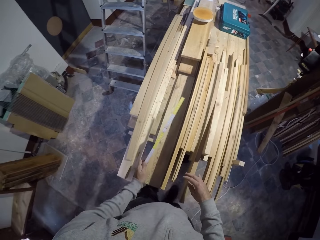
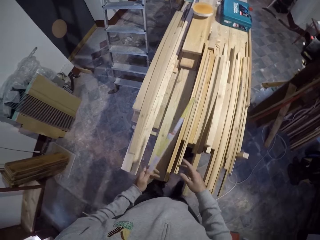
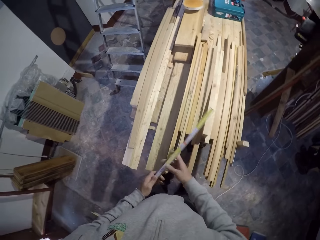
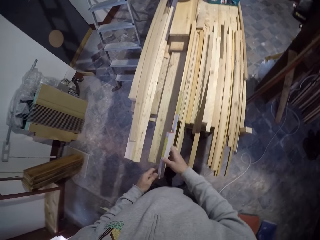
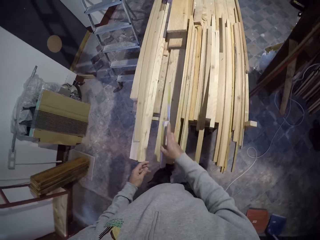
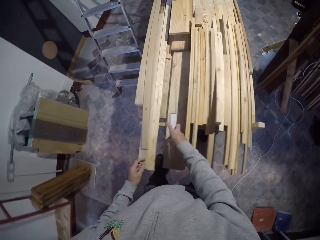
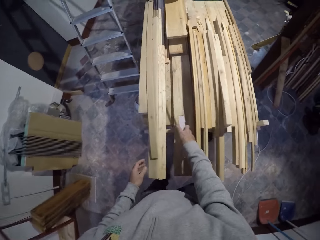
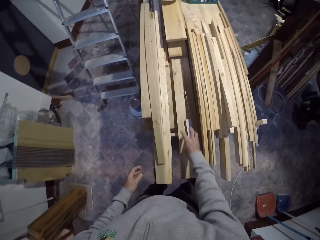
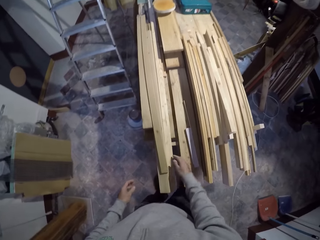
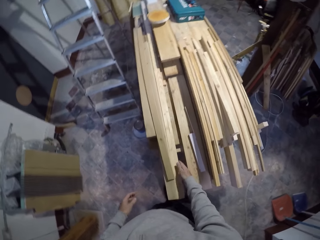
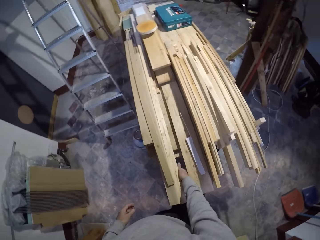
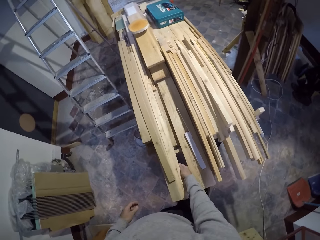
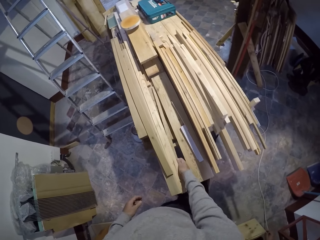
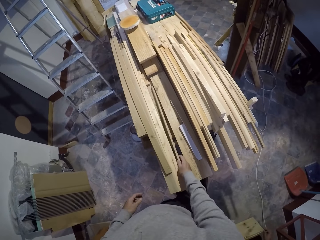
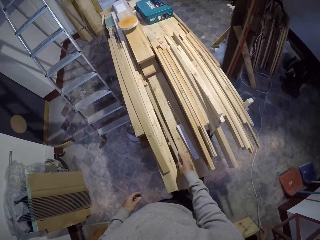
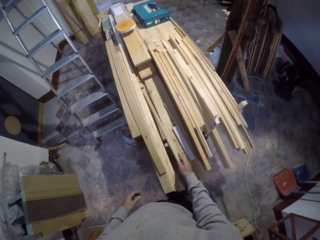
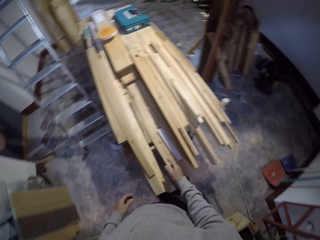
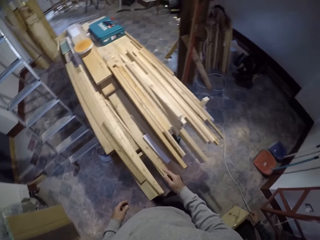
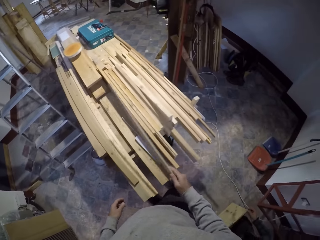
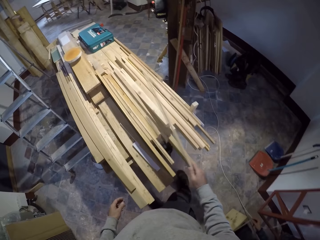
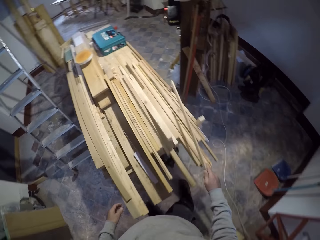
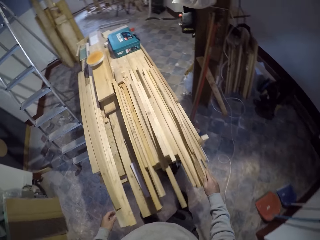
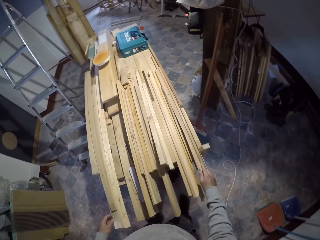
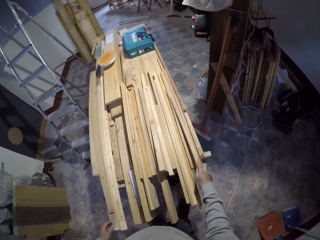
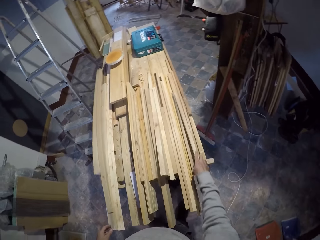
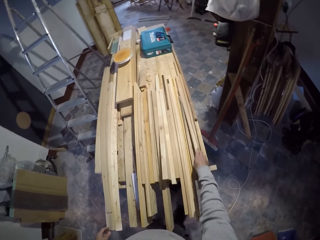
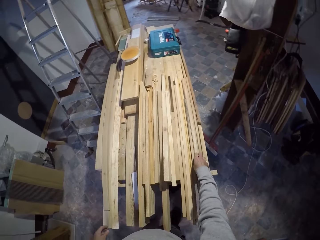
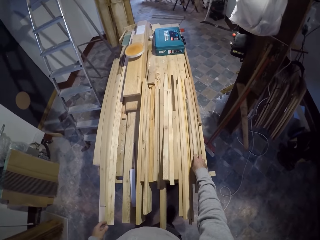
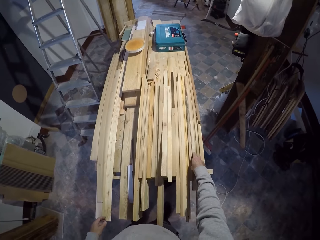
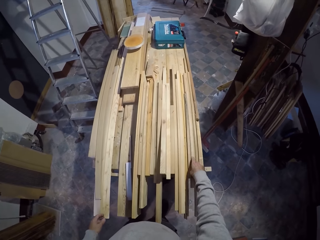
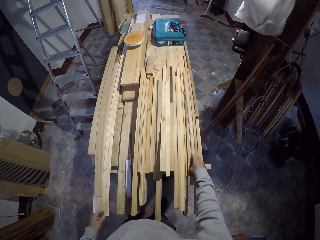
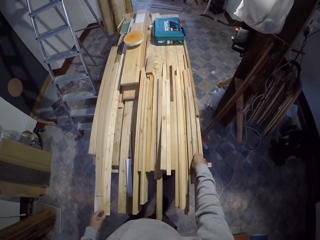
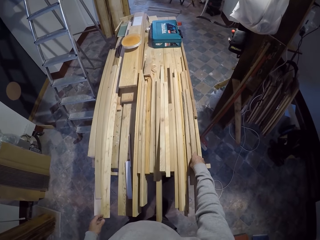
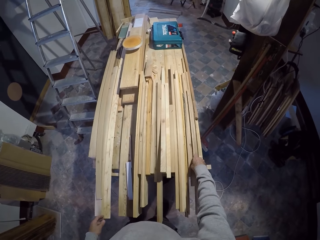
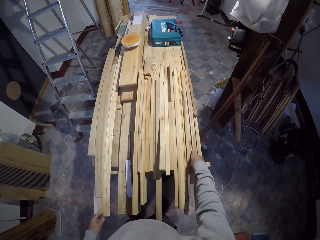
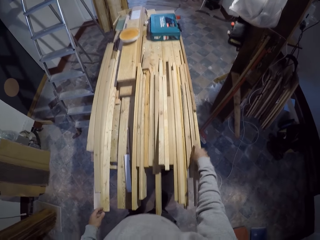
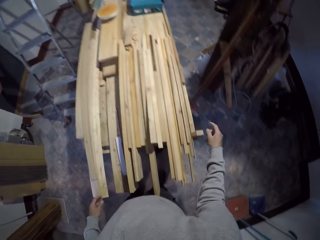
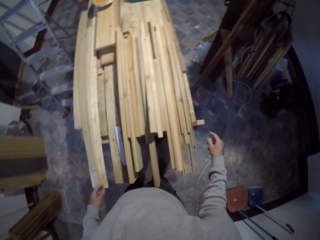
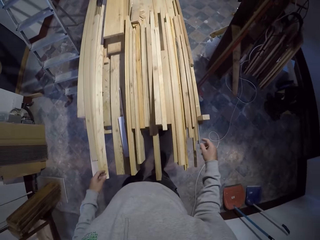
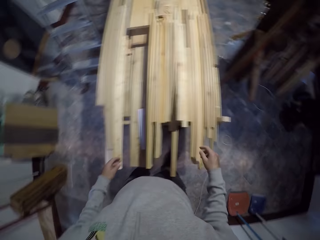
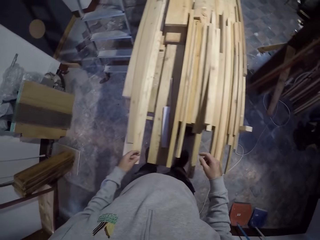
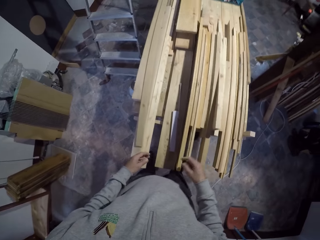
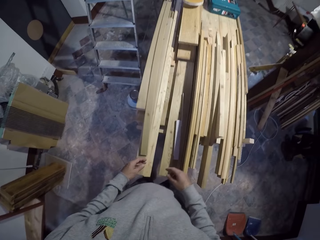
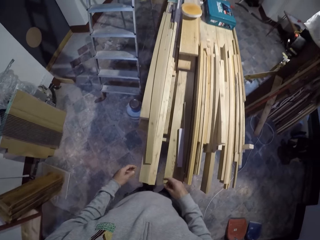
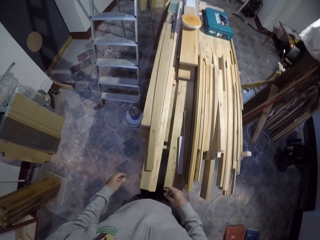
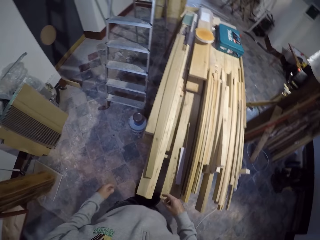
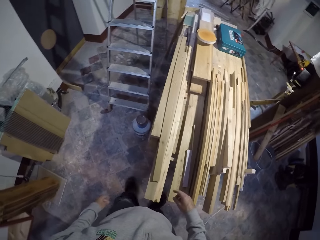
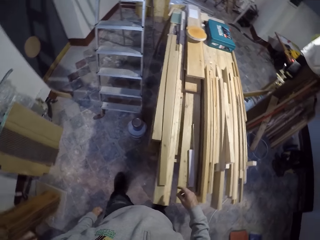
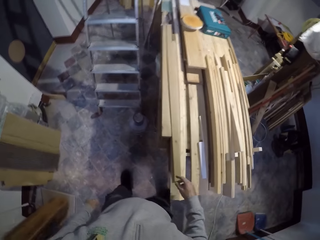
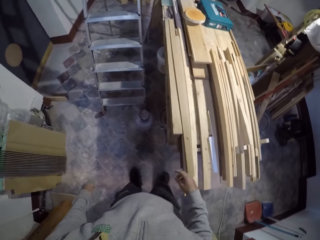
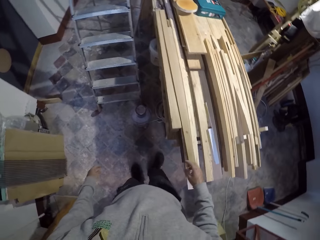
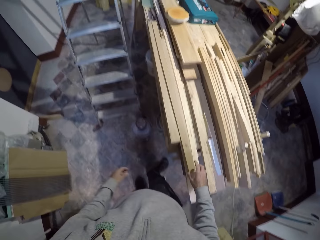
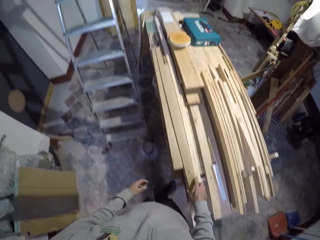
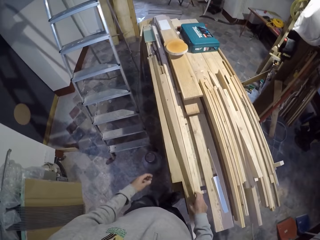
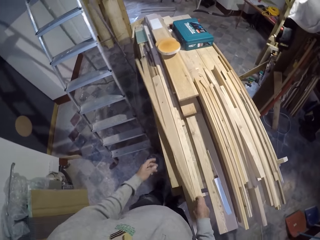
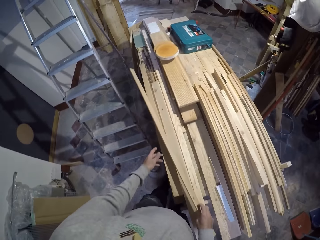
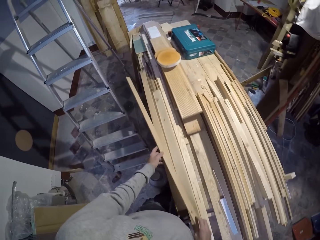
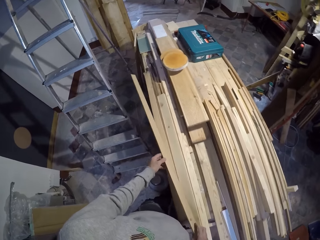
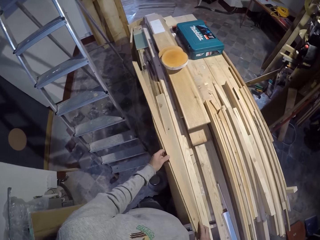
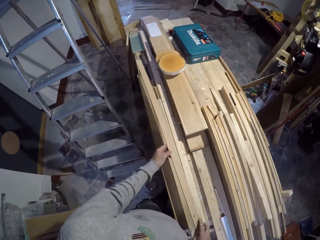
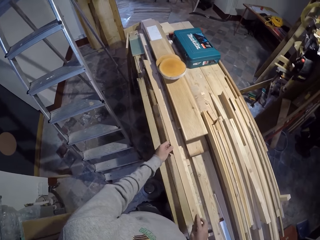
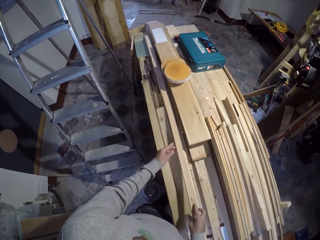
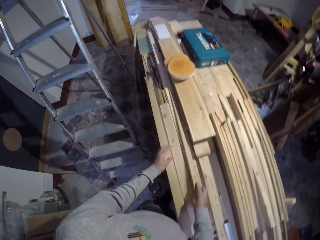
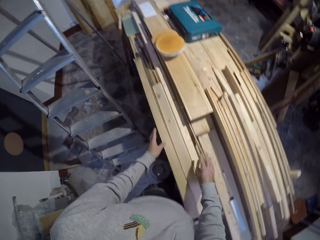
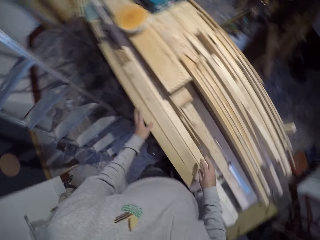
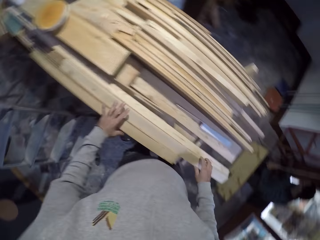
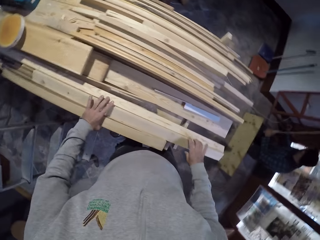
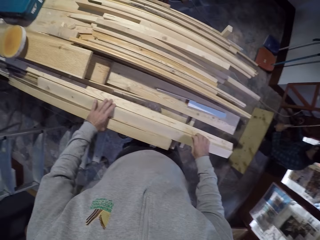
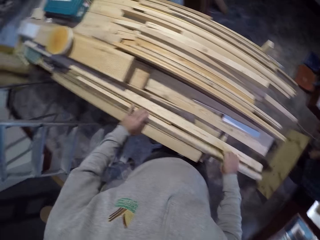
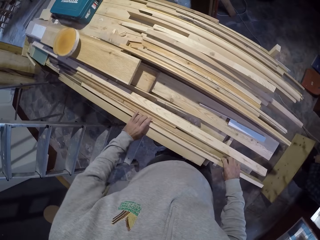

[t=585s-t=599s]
The camera wearer picks up wood with the left hand. They pick up the foldable measuring tape. They hold the wood with the right hand. They hold the foldable measuring tape with the other hand. They put down the foldable measuring tape. They place the wood in the wood with the right hand. They pick up the wood with the right hand. They move the wood with the right hand. They place the wood on top of the wood with the right hand. They look at the wooden pieces. They move beside the wood. They pick up the wood with the right hand. They hold the wood. They place the wood in the wood with both hands.

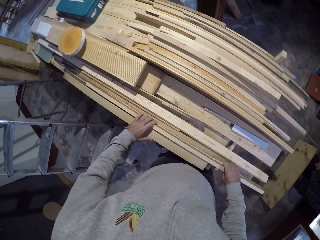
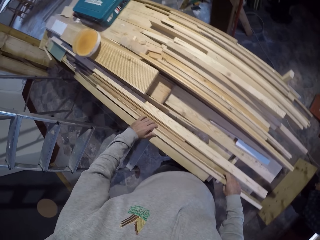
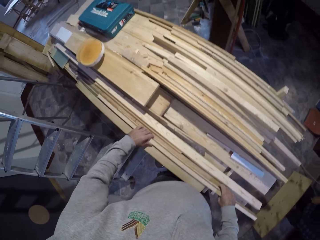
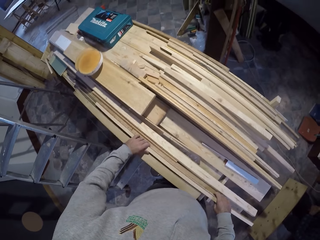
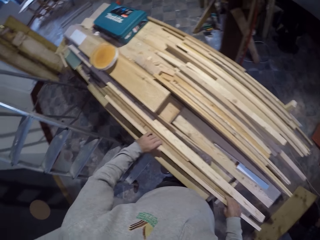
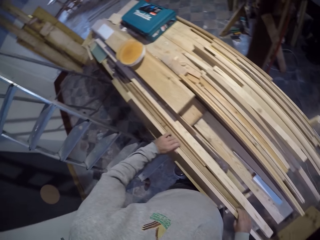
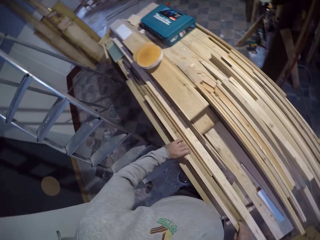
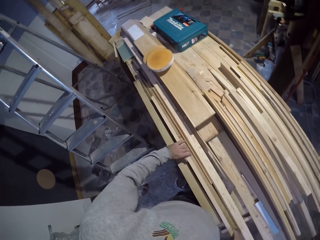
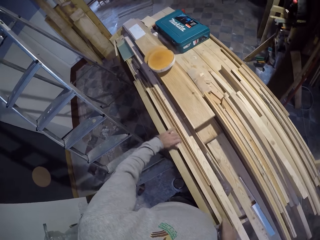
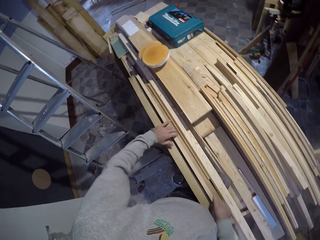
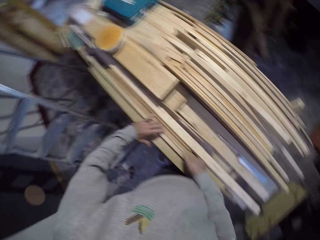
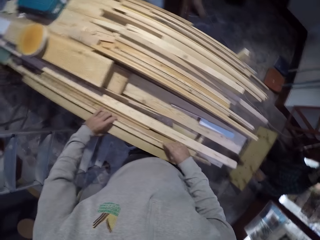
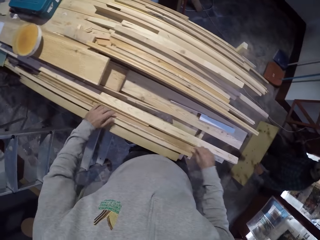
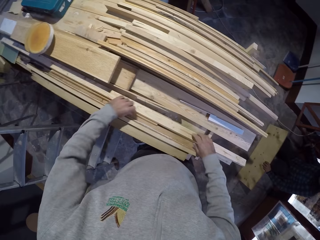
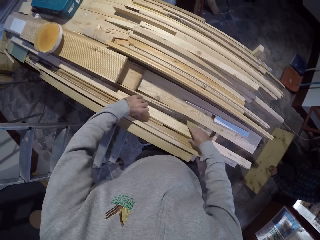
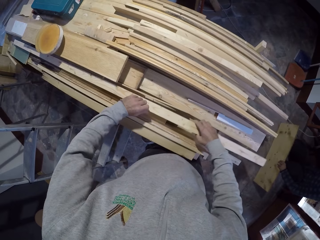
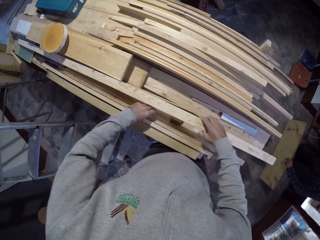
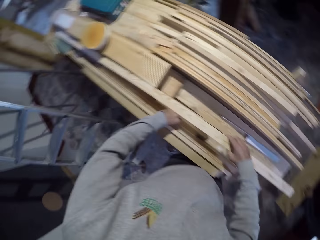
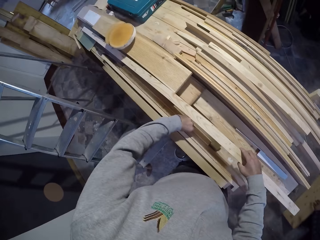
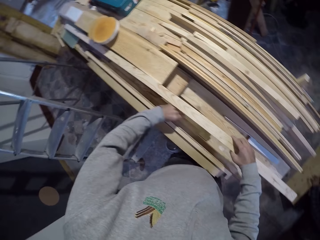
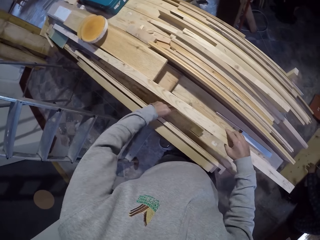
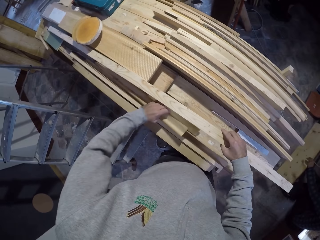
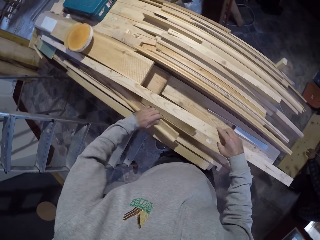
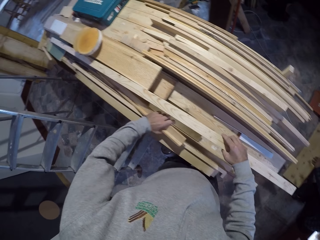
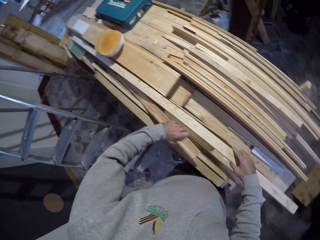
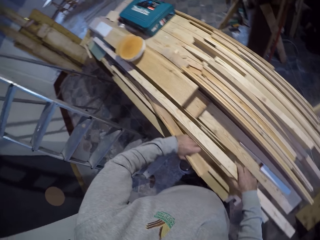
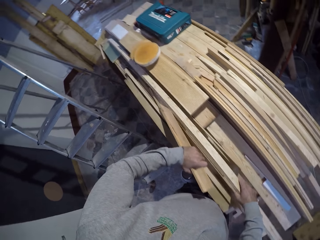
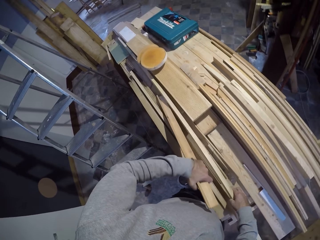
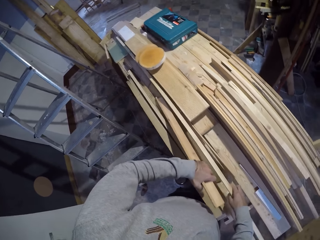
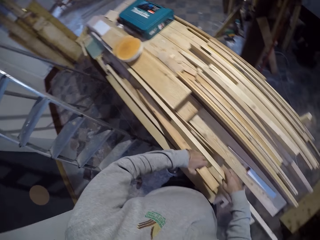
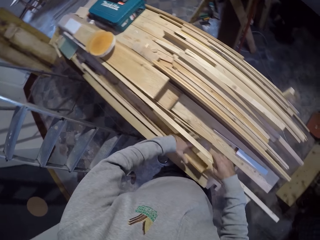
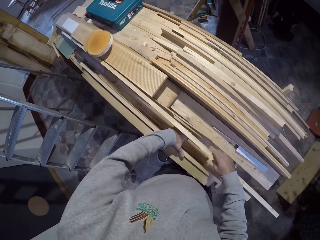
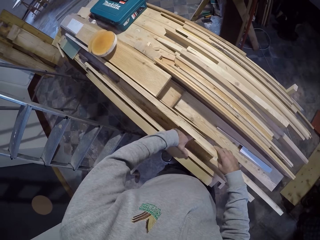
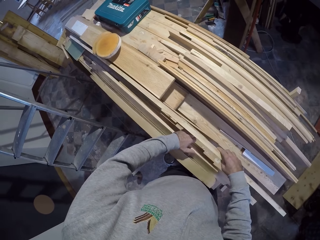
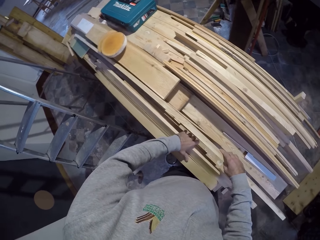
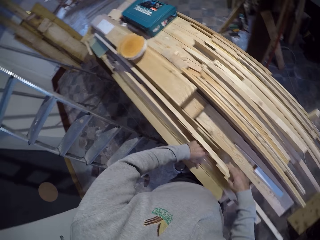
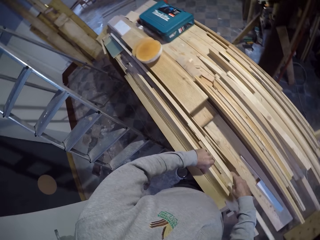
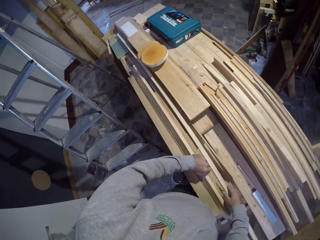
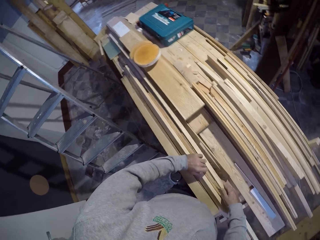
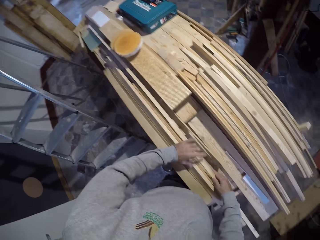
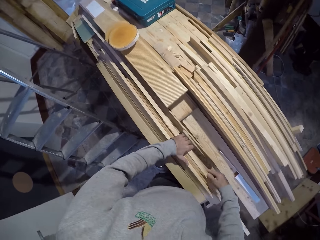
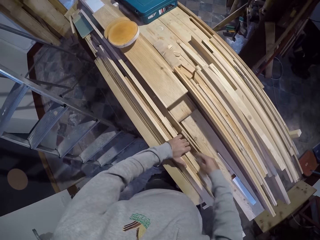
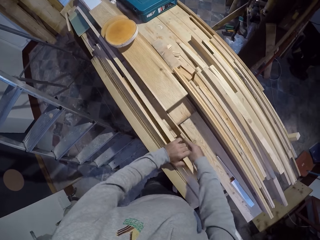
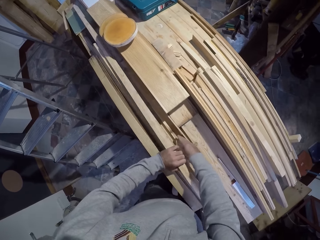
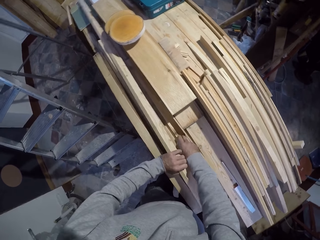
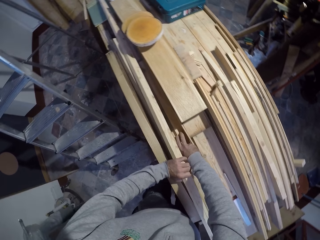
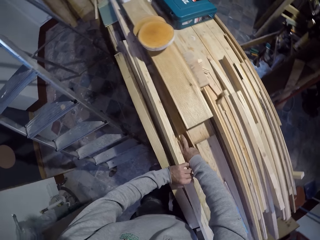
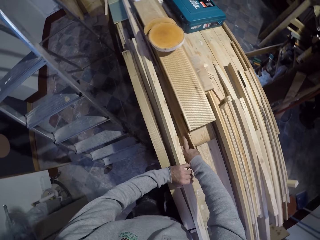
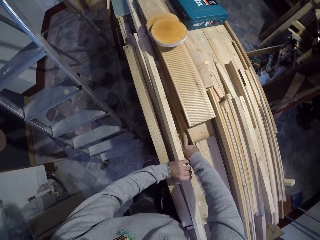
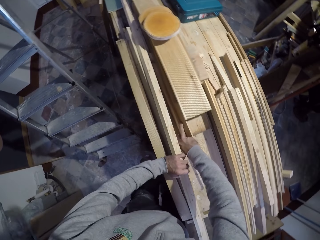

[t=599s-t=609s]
The camera wearer touches the wood with both hands. They hold the wood. They touch the wood with both hands again. They lift the wood with both hands. They move the wood with both hands. They lift the wood with both hands. They pick up the wood with the left hand. They drop the wood with the left hand. They align the wood with both hands. They put down the wood.
